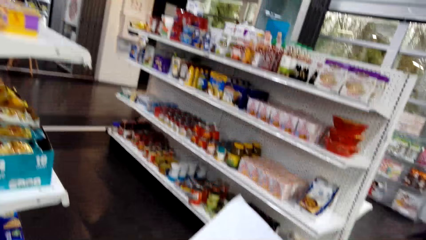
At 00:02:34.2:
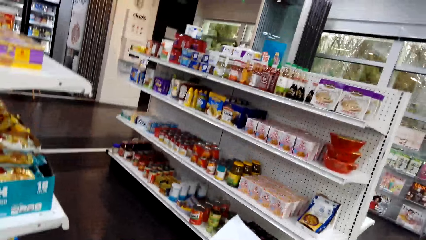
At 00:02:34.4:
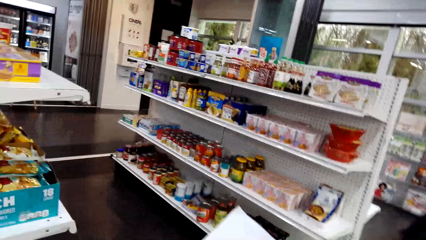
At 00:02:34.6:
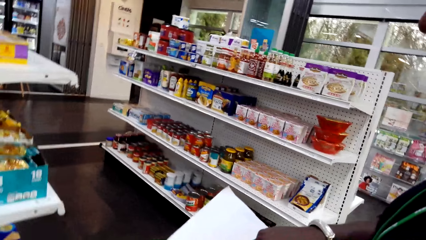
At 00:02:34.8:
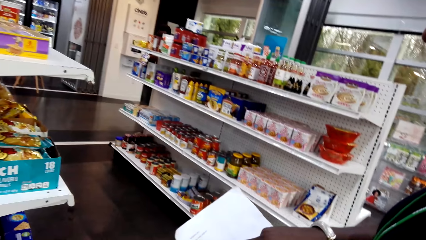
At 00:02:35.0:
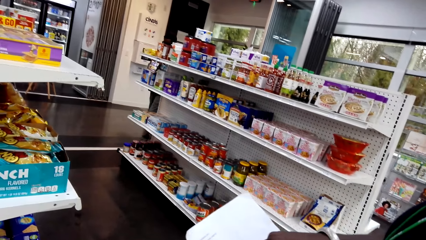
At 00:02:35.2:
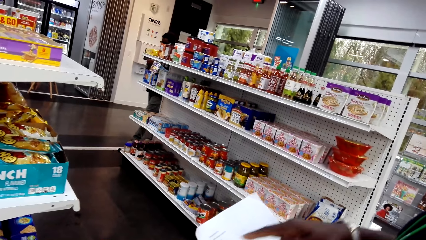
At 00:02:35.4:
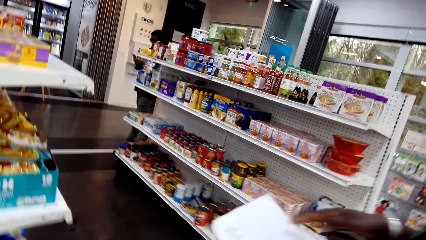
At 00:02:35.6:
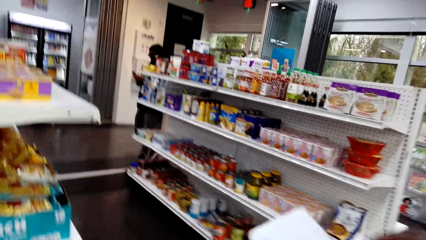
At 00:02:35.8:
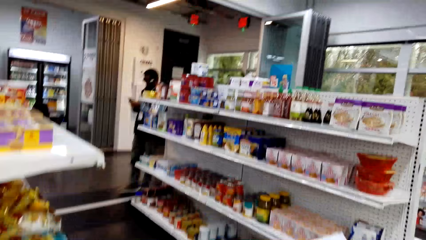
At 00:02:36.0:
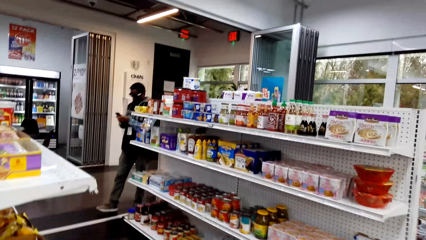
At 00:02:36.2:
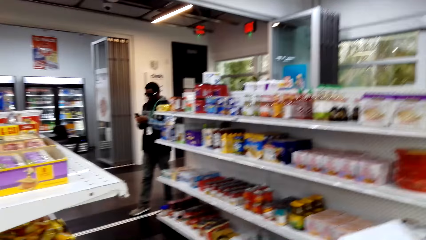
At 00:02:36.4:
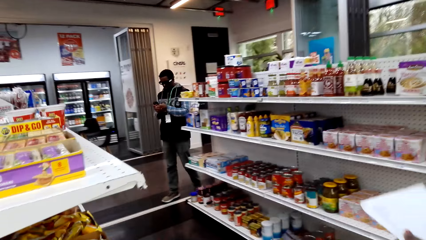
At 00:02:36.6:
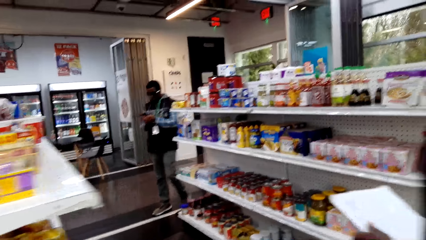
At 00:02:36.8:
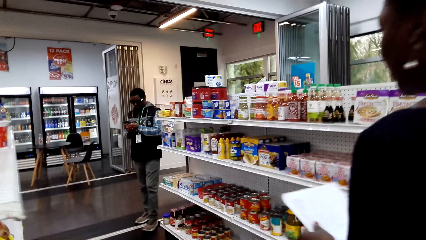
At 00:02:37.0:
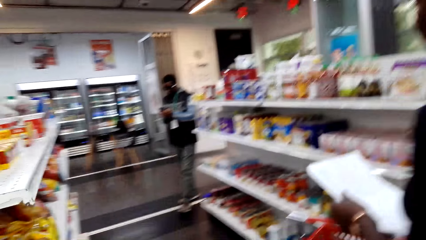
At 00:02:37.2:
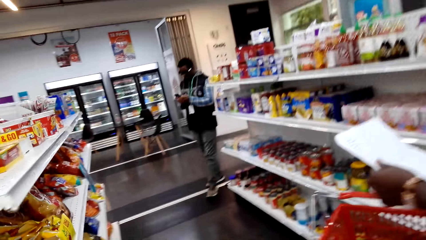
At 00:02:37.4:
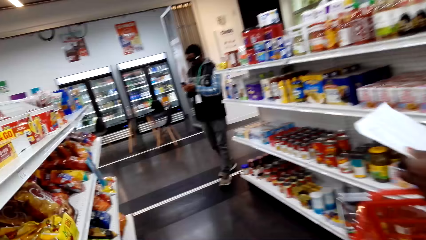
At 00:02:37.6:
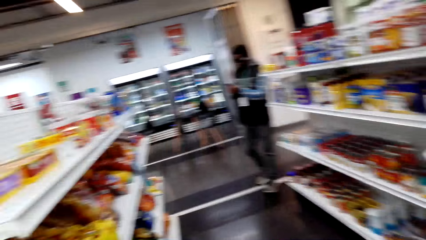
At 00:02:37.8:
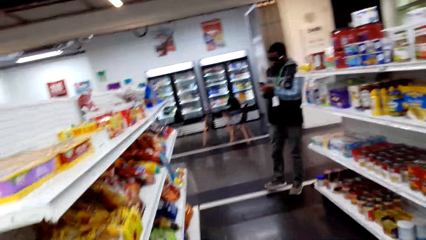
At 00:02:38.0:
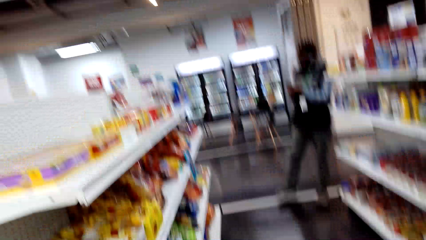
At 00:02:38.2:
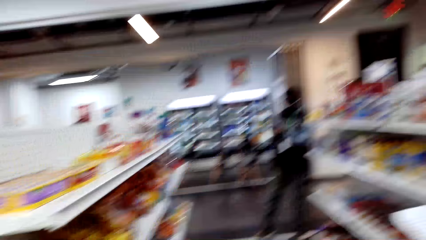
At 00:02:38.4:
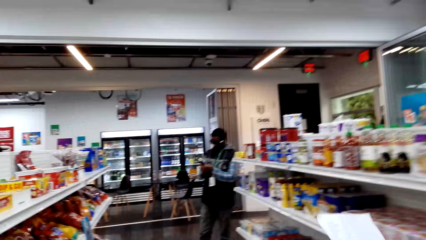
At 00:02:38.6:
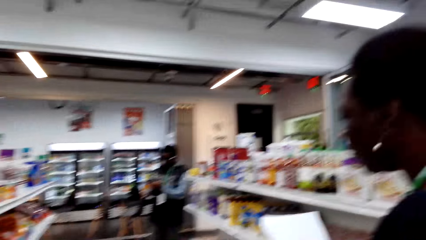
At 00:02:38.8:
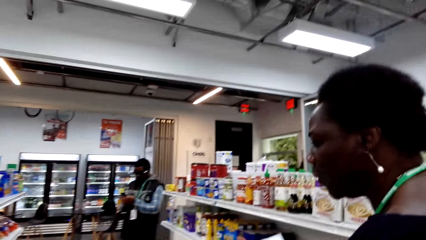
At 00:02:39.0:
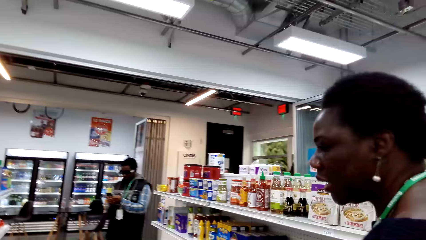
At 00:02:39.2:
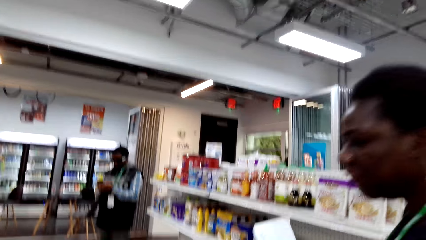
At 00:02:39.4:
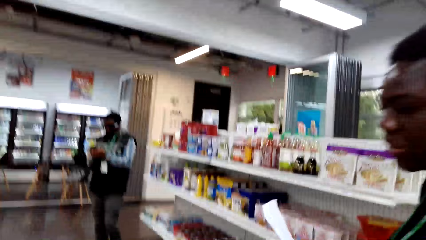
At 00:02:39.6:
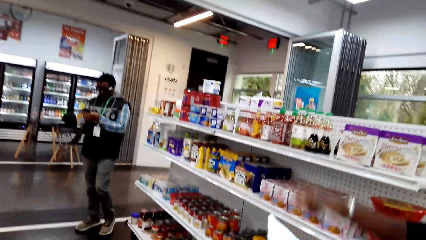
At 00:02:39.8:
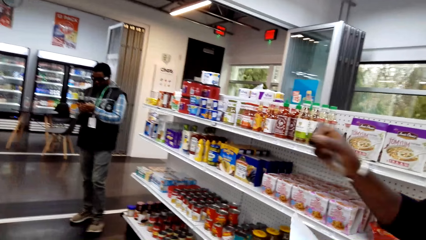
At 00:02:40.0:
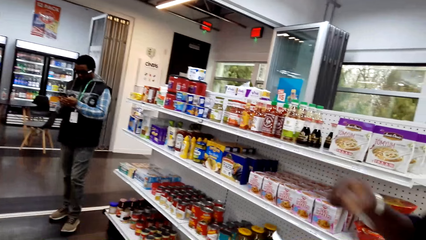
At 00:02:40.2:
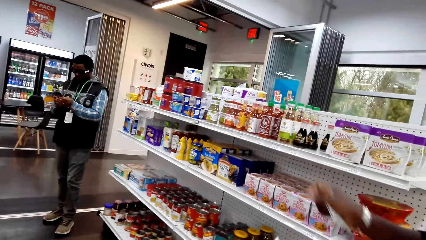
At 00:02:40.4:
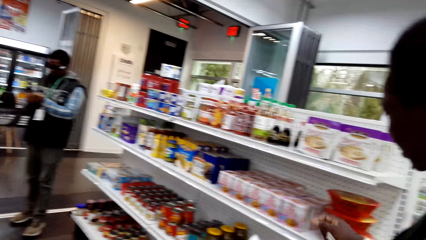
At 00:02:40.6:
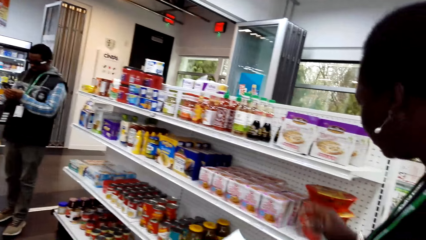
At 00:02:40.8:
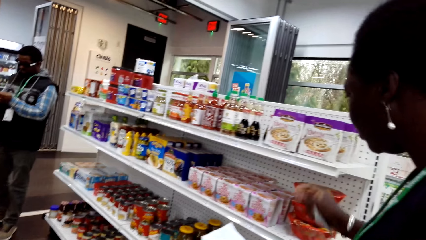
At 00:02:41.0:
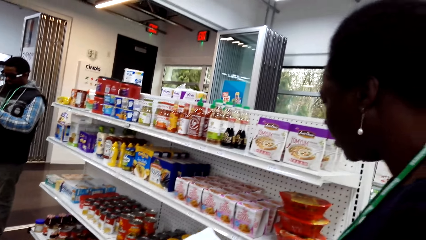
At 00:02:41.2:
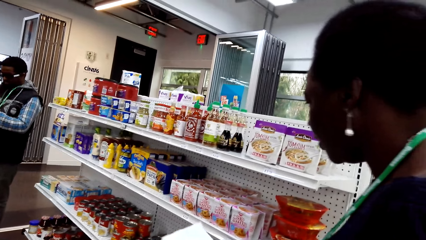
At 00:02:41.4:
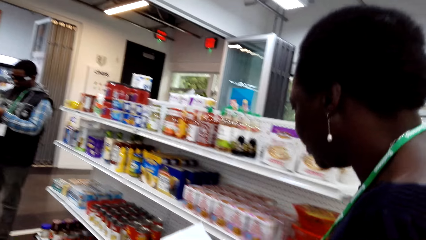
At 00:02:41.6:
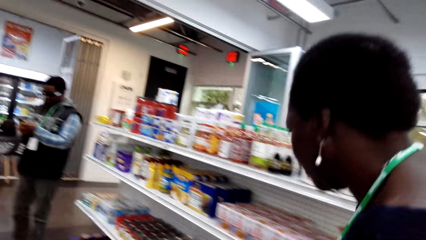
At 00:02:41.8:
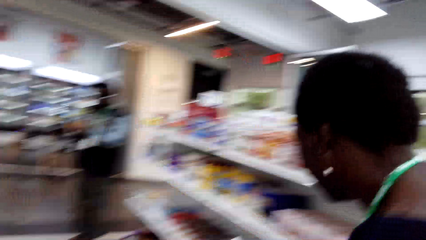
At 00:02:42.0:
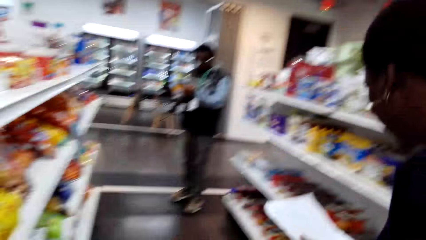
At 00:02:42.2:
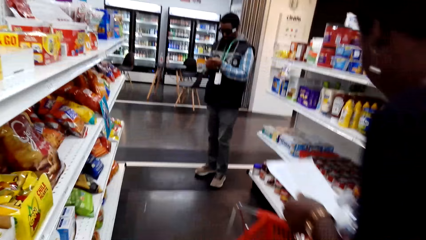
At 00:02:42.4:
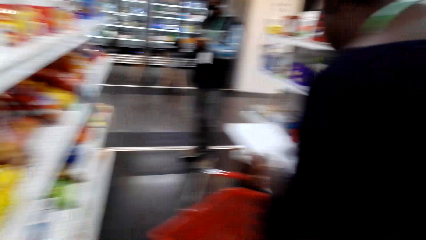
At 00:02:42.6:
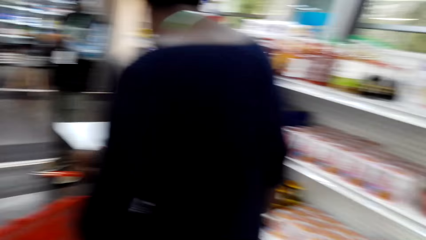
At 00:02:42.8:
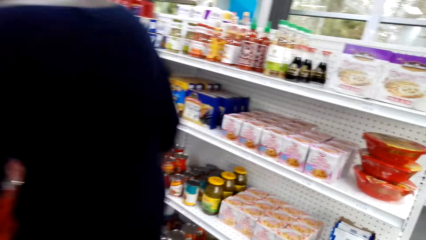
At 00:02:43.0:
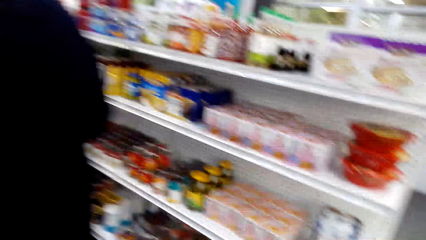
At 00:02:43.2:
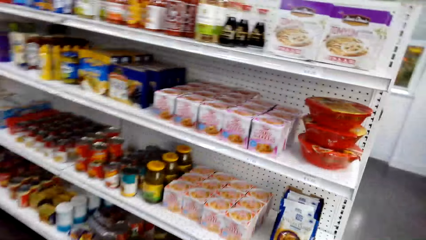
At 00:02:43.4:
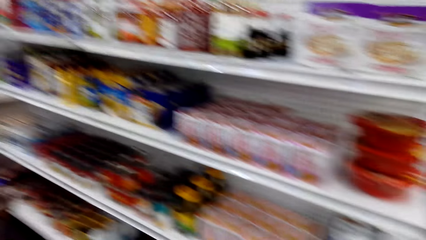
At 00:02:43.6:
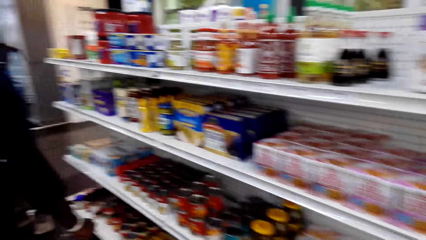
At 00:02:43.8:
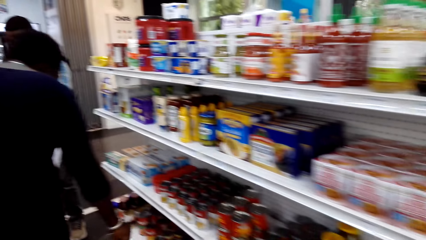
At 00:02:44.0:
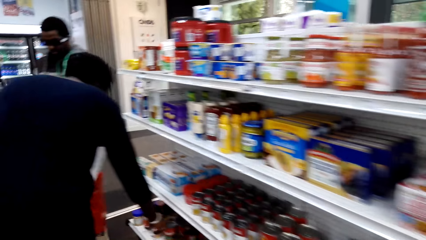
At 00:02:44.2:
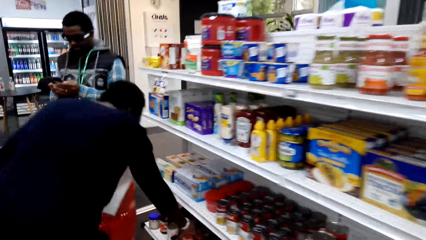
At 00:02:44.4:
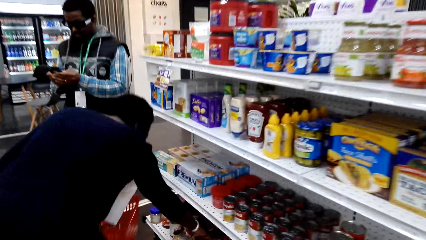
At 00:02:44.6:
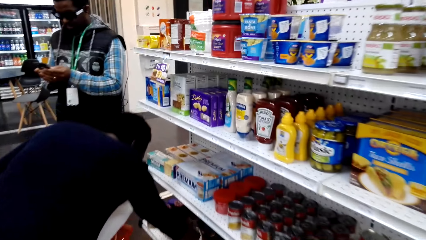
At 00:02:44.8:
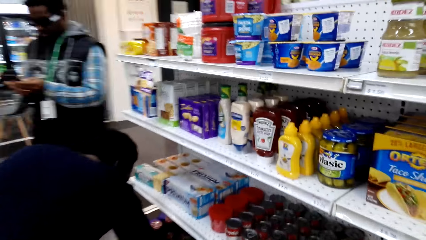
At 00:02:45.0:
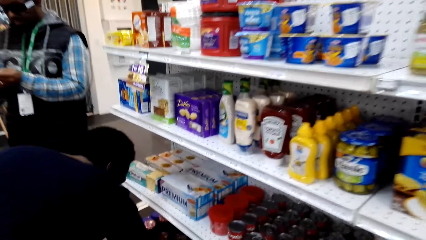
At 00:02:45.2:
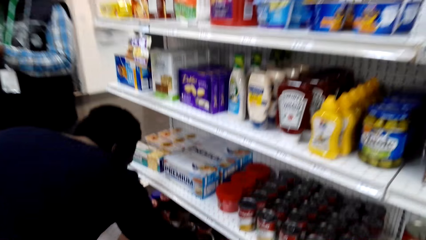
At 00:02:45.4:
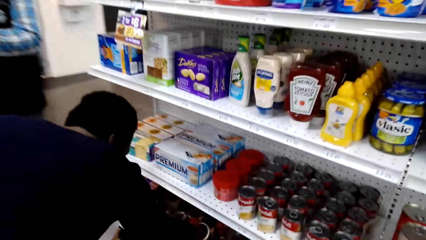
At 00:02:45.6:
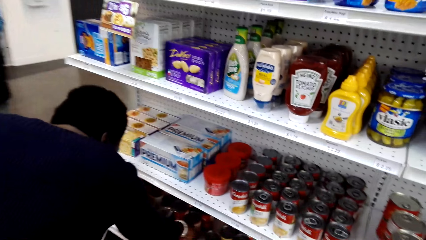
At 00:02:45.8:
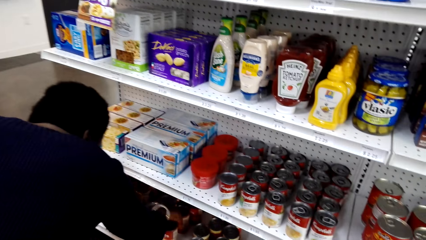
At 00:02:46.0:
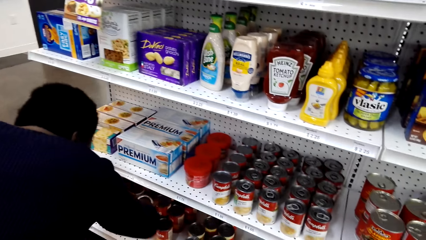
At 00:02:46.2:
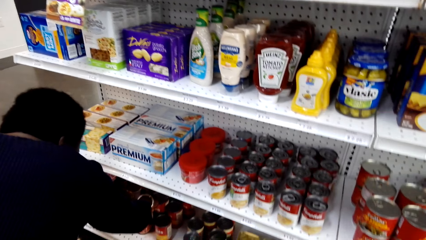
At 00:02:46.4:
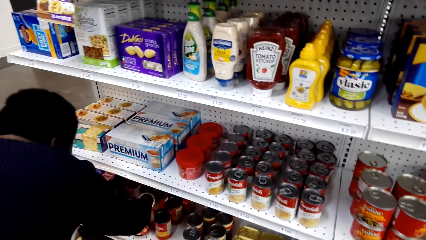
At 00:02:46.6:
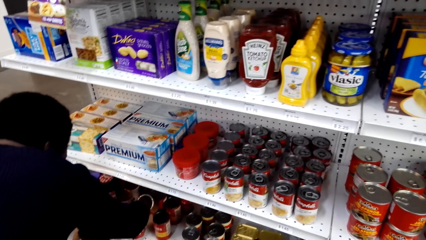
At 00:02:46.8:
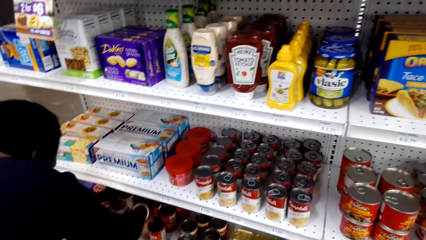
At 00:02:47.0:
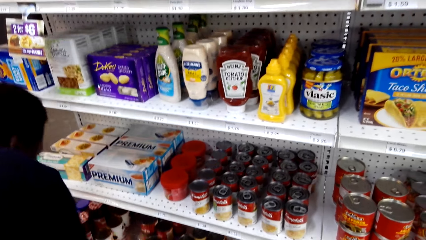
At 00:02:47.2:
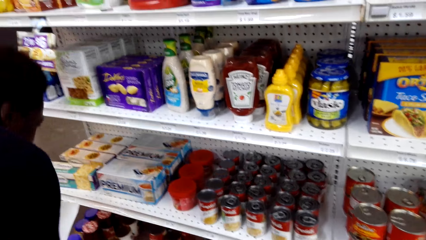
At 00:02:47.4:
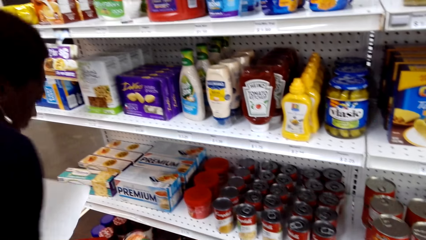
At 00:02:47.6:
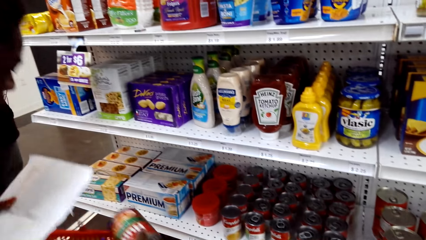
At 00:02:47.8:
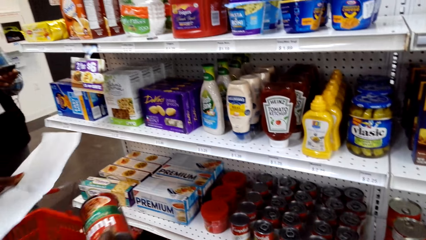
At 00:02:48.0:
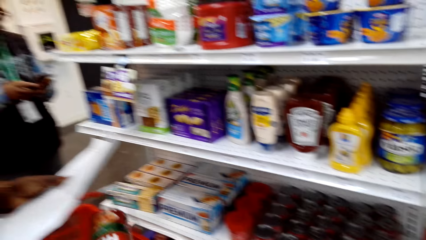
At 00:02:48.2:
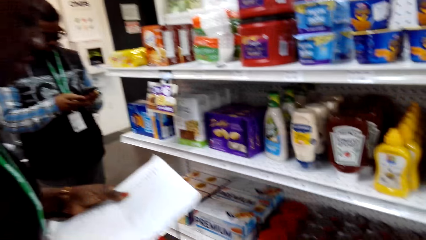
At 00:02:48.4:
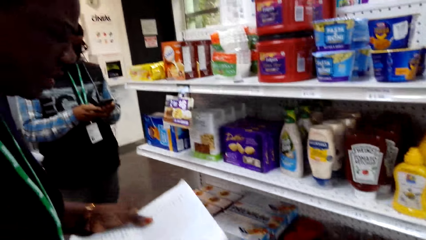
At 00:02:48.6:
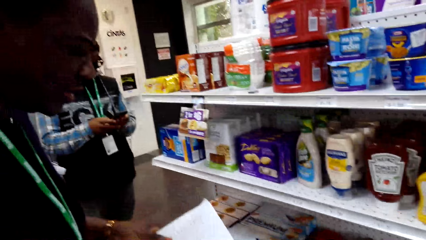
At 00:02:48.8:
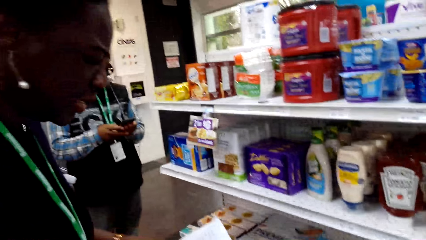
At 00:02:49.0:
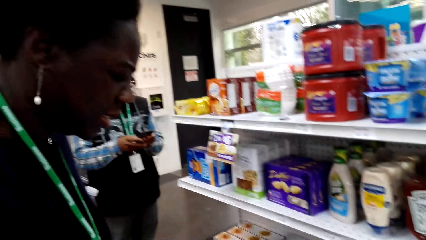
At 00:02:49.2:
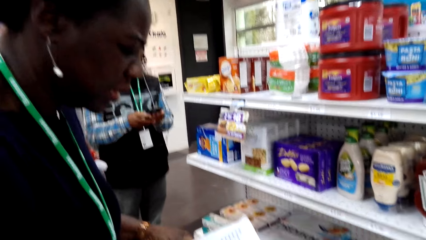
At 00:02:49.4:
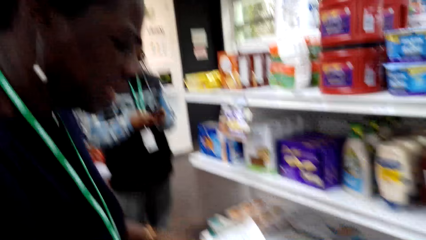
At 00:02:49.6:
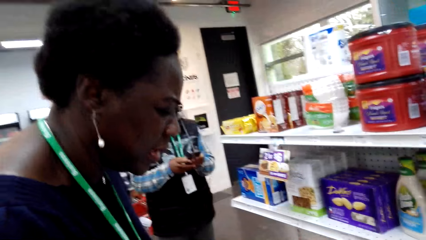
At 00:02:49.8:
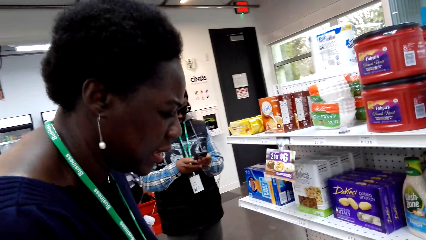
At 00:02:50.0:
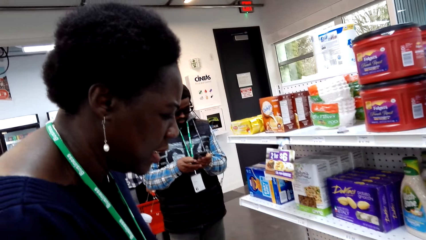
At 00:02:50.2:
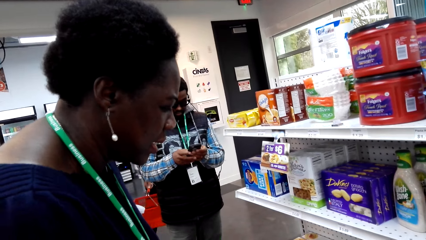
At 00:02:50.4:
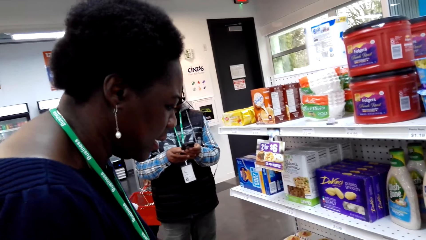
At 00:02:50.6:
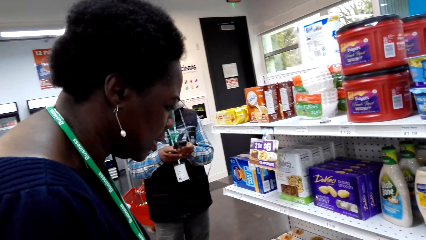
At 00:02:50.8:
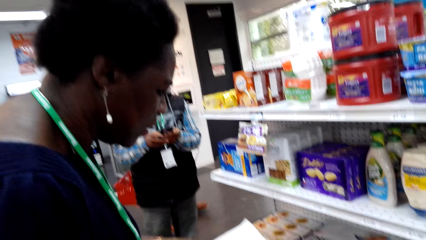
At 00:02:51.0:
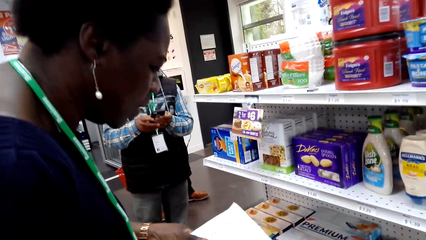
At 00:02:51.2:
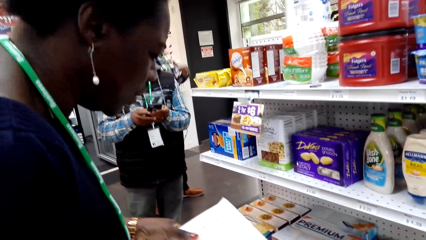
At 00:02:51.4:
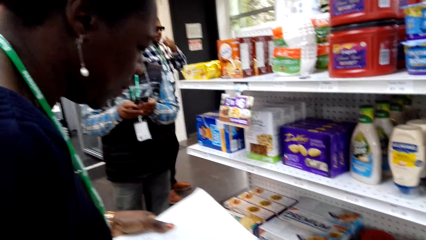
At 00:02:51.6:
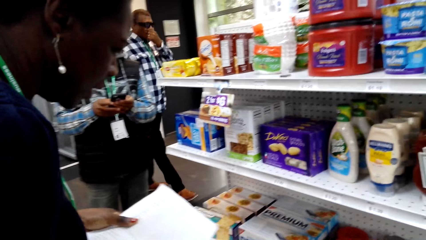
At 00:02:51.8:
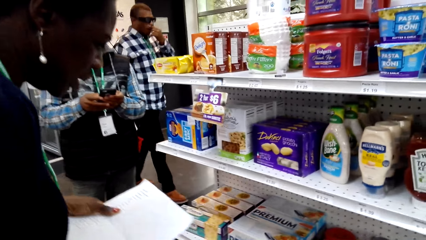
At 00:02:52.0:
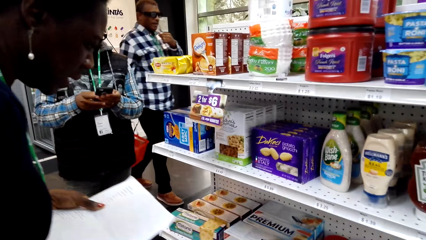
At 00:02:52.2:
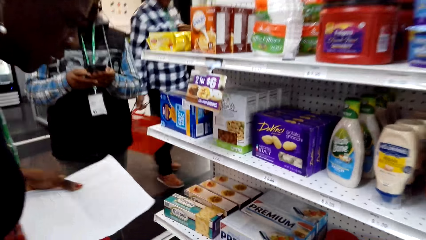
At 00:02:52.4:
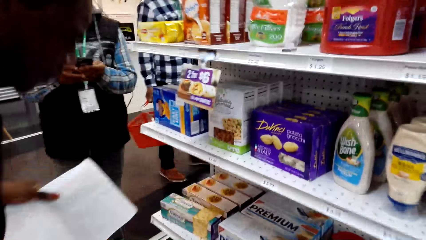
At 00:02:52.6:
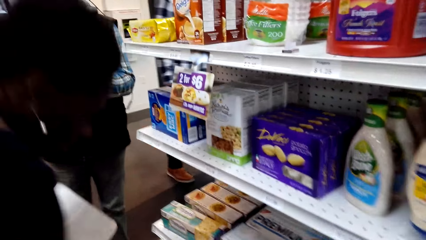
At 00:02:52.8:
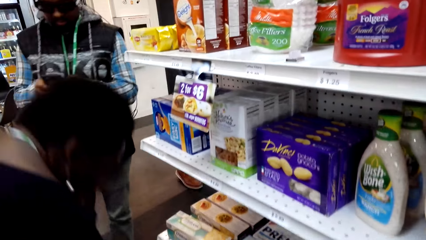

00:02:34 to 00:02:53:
A woman checks the list. The woman gestures with her hand. The woman talks with the camera wearer. The woman holds the shopping basket. The camera wearer looks at the items on the shelf. The woman bends beside the shelf, picks a can from the shelf and puts the can on the shopping basket. The woman checks the list. The camera wearer talks with the woman.
